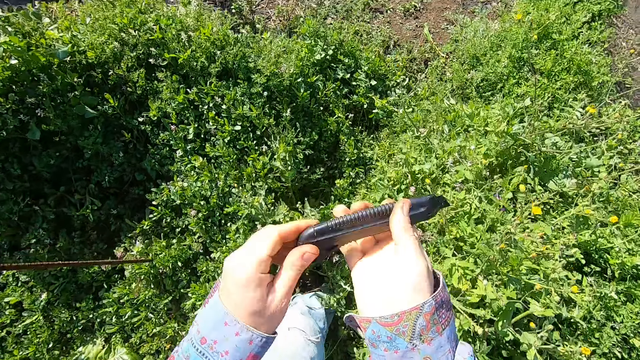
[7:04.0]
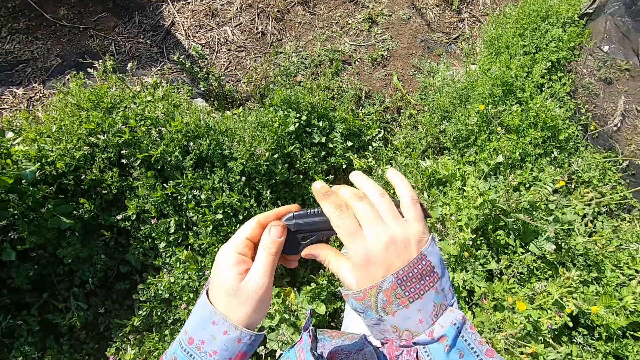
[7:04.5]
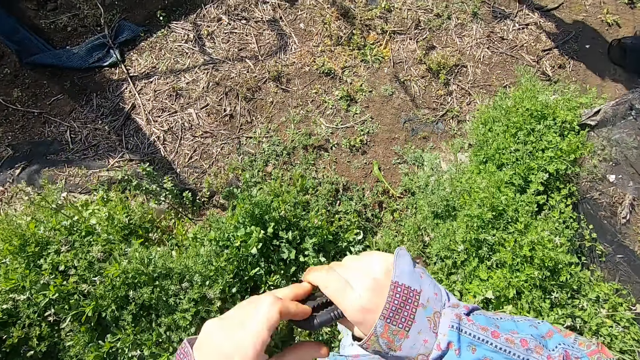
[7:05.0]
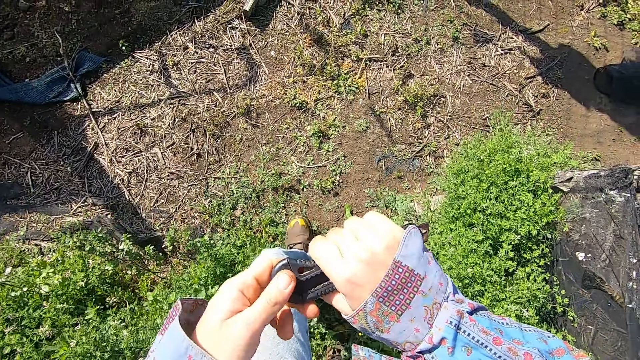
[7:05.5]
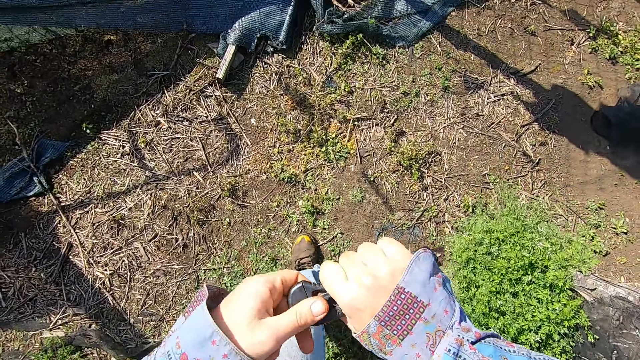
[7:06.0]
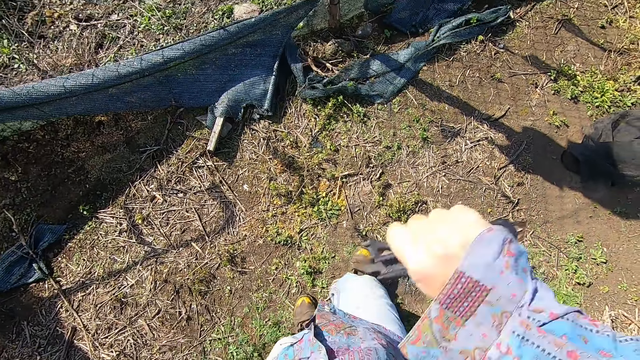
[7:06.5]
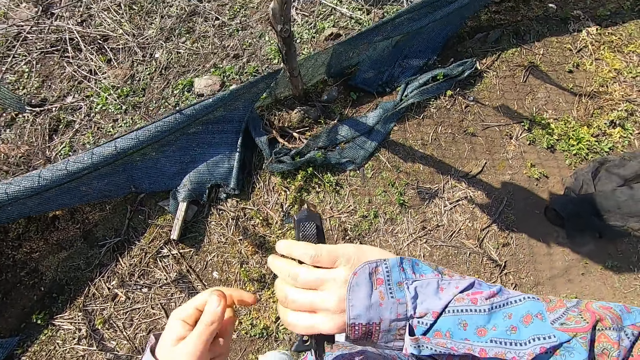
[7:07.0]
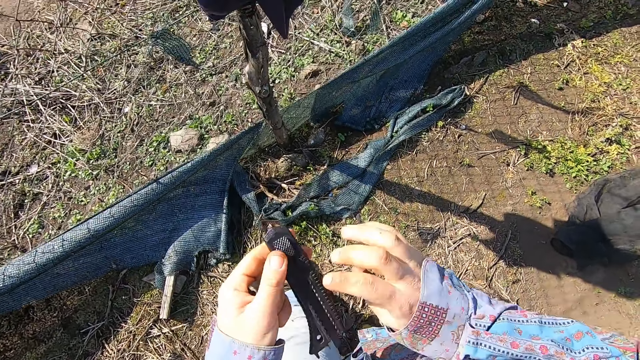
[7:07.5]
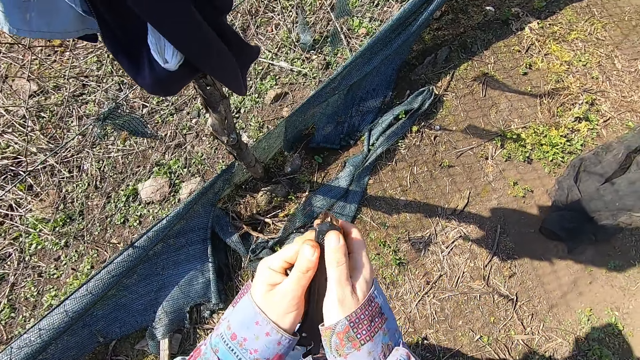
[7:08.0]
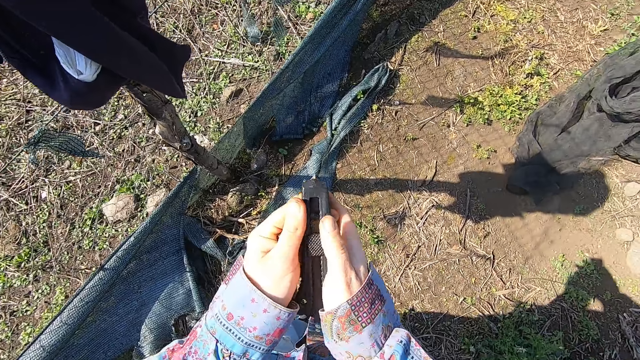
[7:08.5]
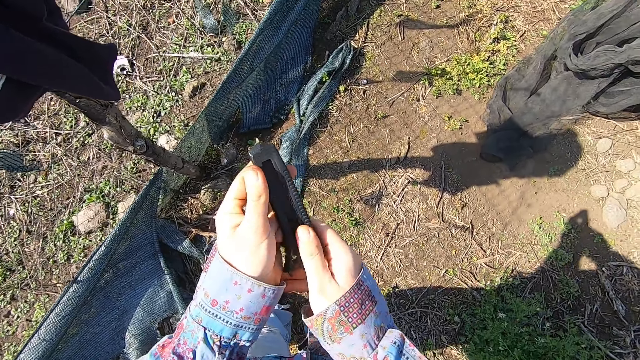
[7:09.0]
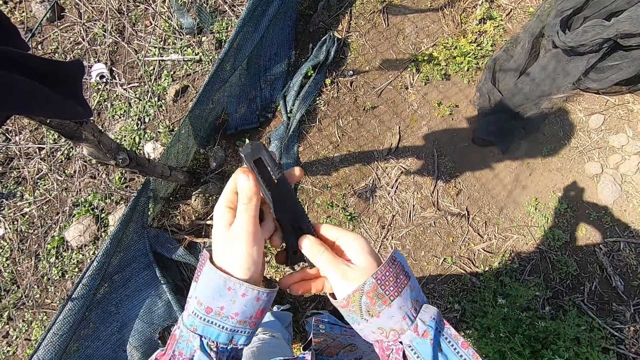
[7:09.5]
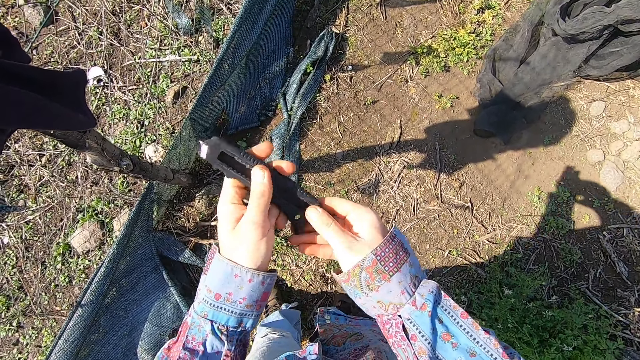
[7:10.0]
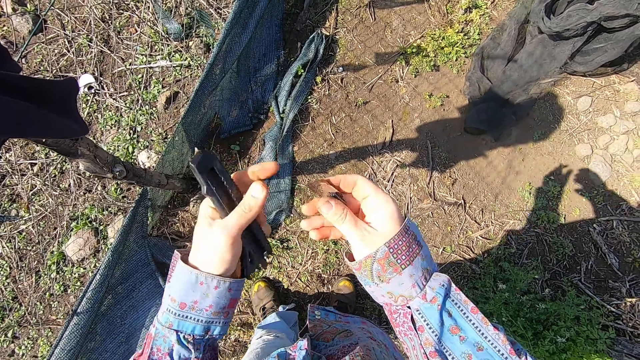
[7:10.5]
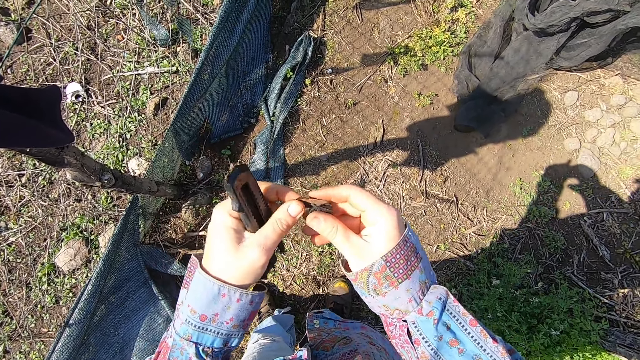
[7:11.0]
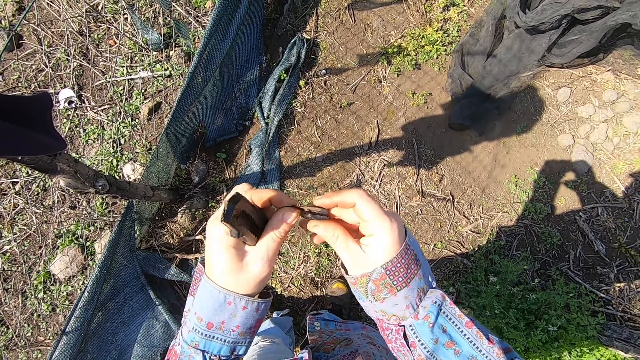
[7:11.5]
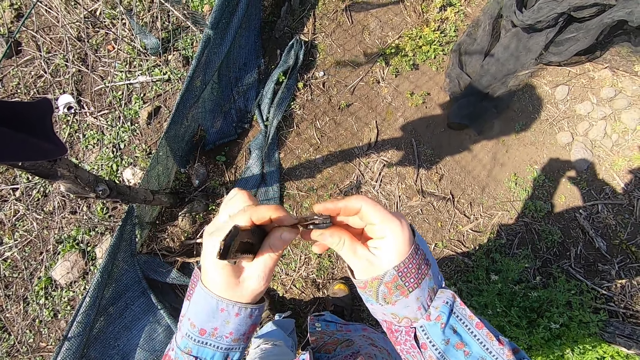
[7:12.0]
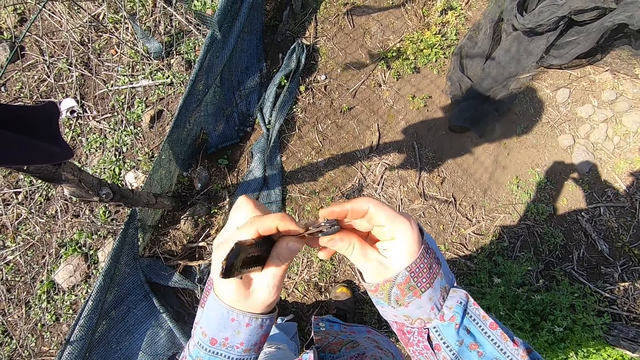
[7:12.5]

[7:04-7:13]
The camera wearer holds the utility knife in his hands. He pulls the cutter with both hands and dismantles the utility knife. He removes the cutter blade from the cutter case with his right hand and separates the blade from the blade case with both hands.

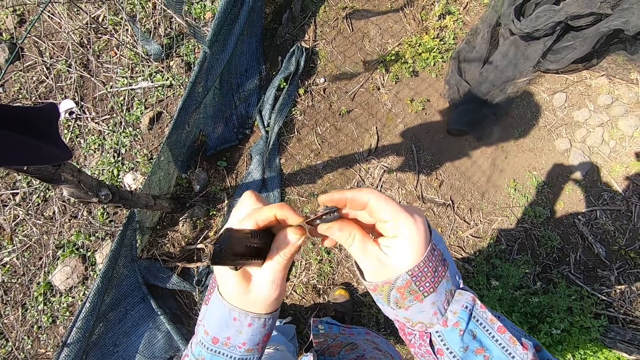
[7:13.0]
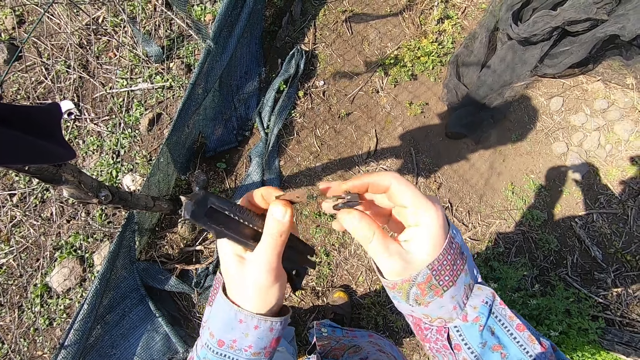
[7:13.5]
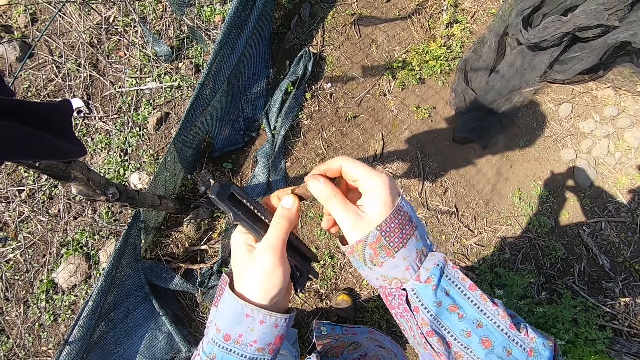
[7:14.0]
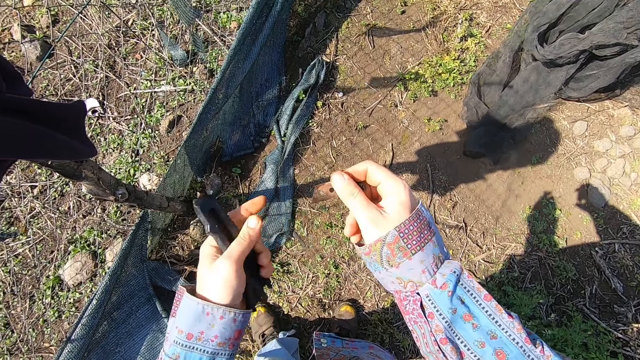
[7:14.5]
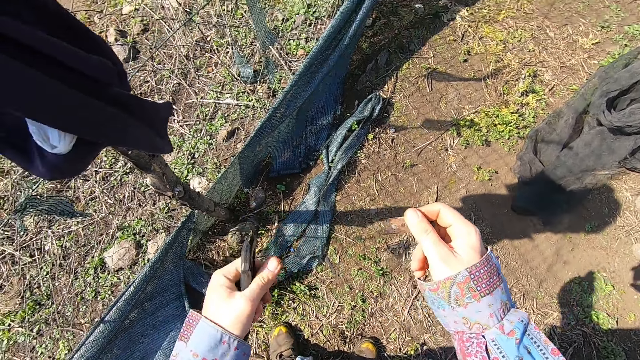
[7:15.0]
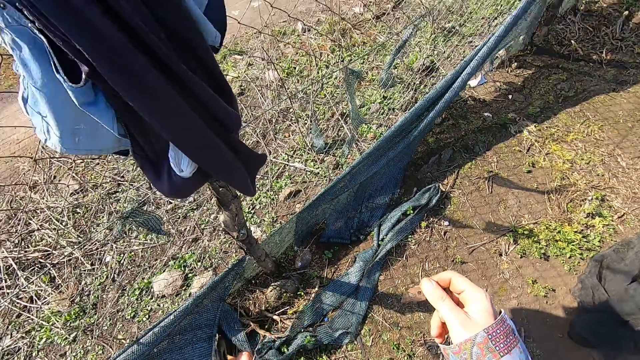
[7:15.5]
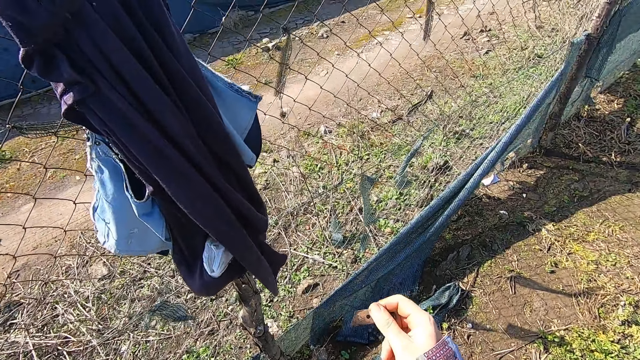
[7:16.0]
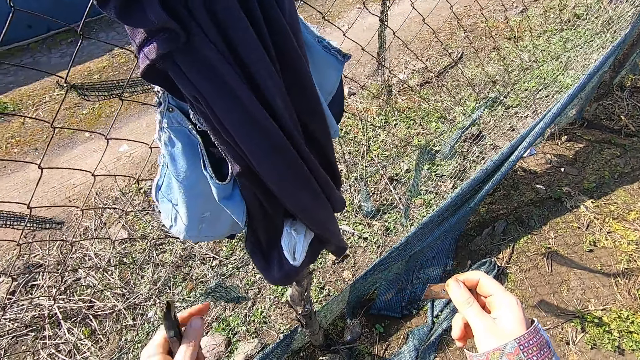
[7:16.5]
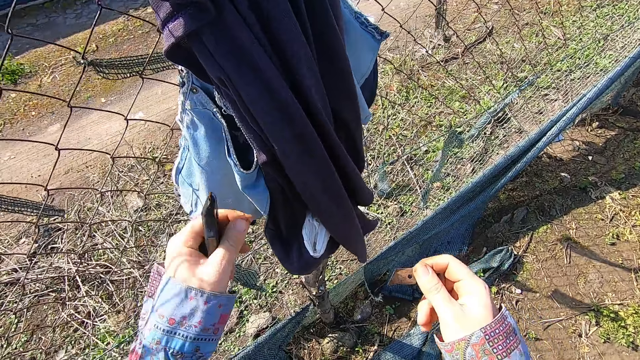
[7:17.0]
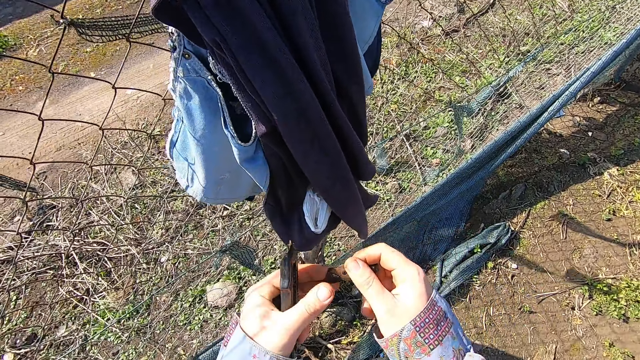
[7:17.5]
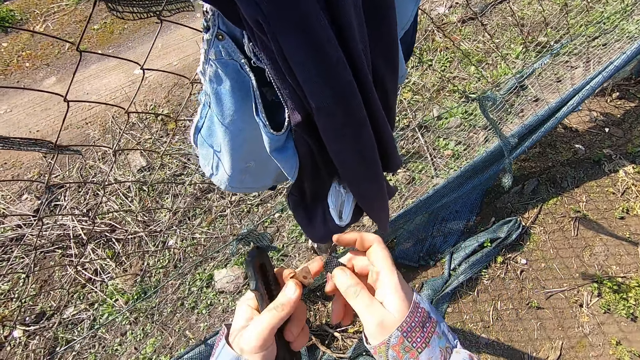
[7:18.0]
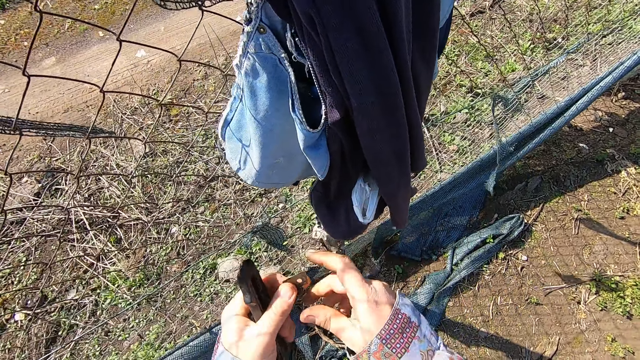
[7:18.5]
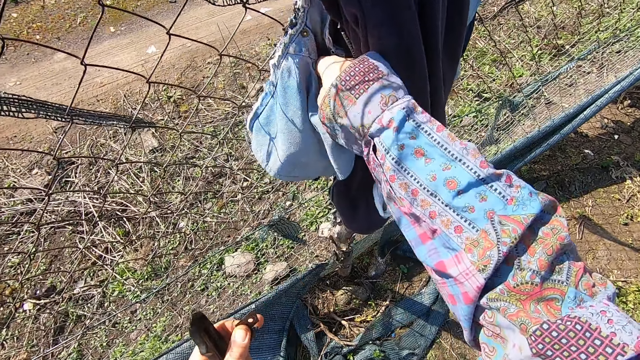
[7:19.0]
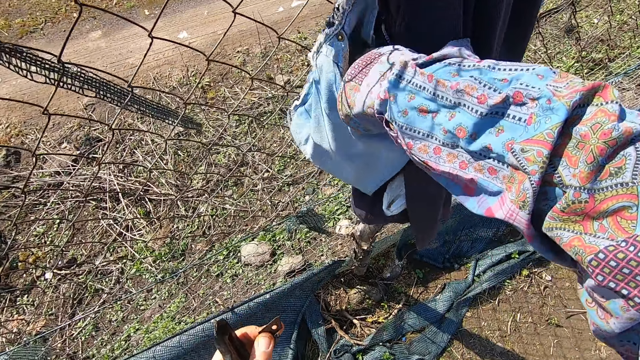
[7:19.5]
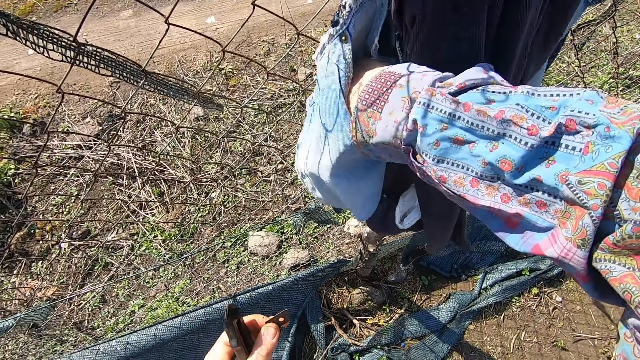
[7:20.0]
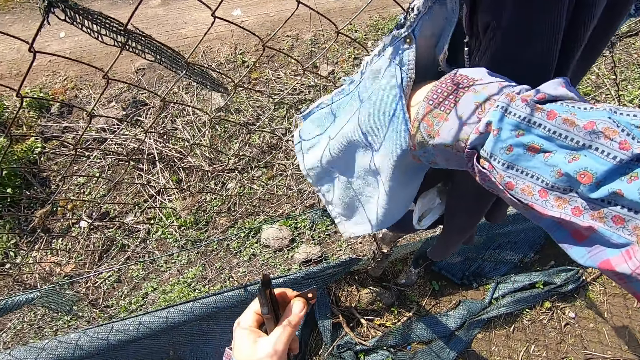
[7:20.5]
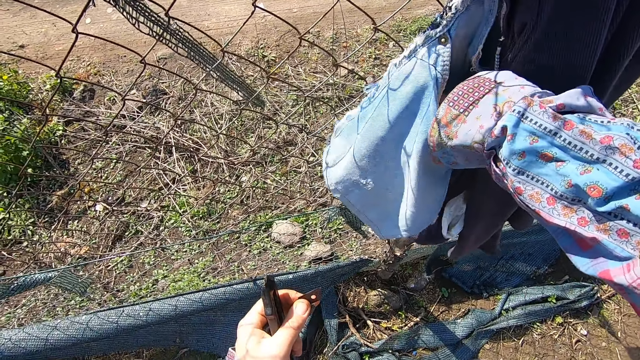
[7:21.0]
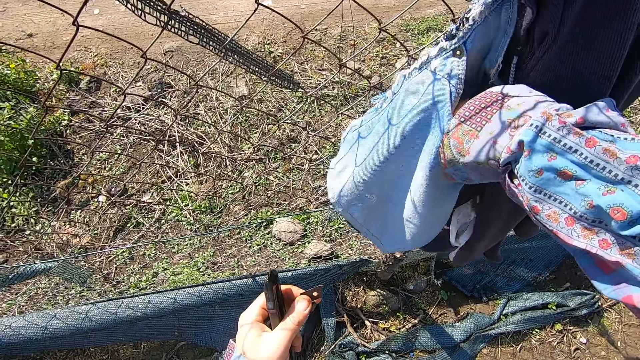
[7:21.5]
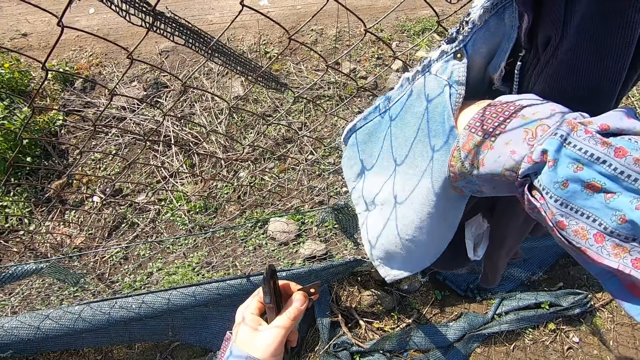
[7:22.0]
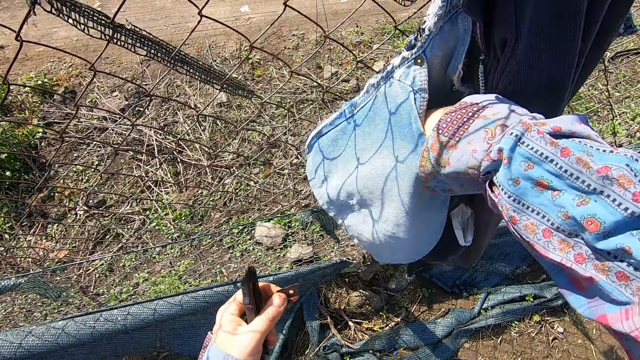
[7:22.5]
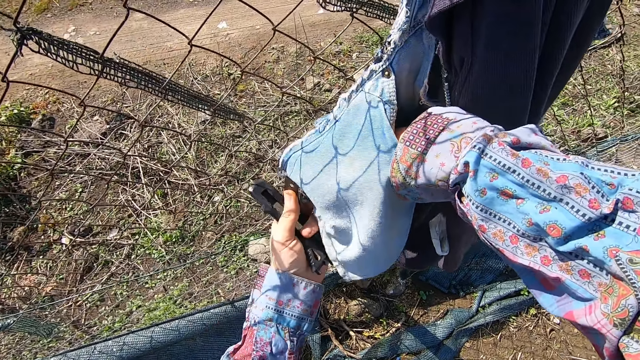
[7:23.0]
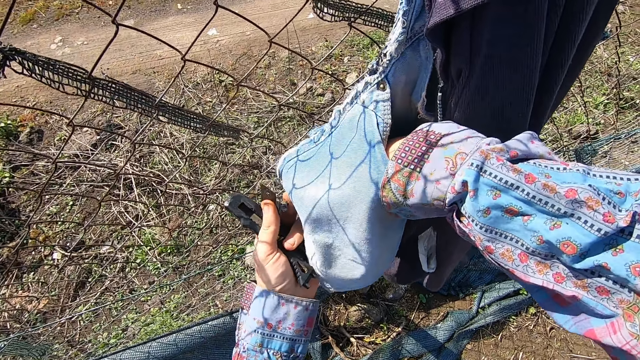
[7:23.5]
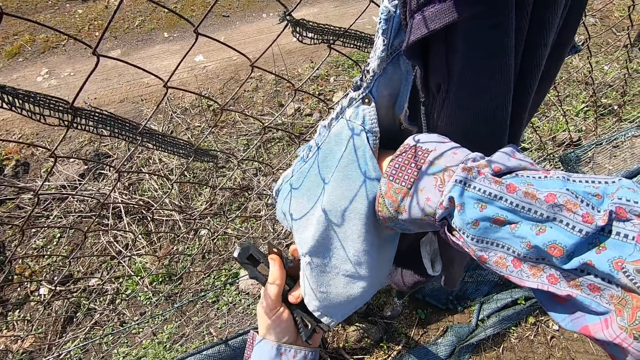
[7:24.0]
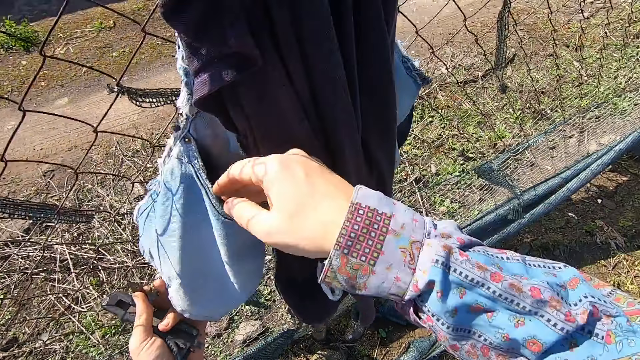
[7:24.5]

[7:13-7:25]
The camera wearer takes the utility knife. He passes the main blade to his right hand. He passes the main blade and the blade case to his left hand. He dips his right hand into a cloth's pocket.
